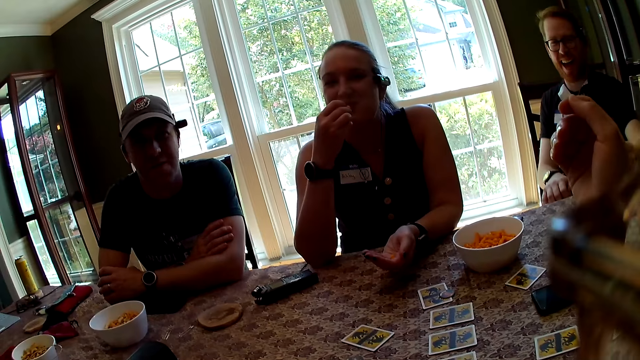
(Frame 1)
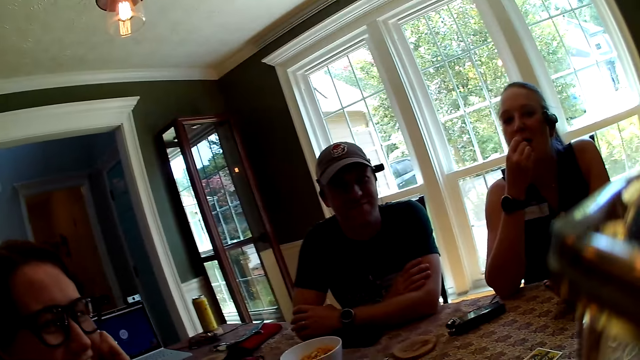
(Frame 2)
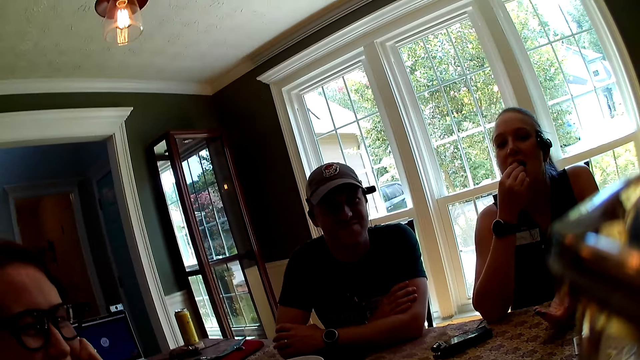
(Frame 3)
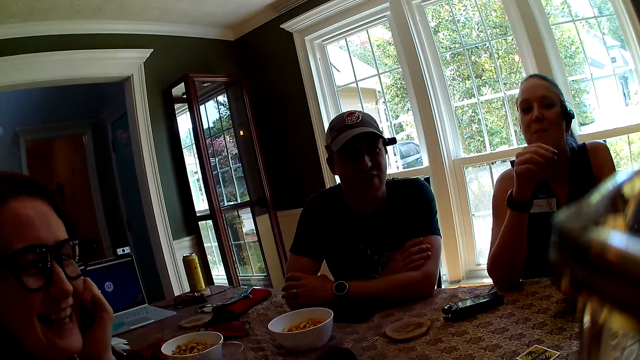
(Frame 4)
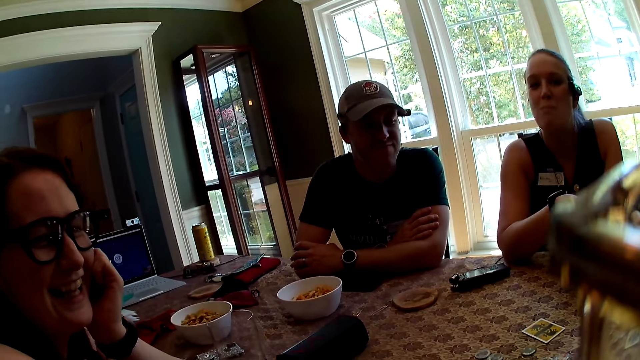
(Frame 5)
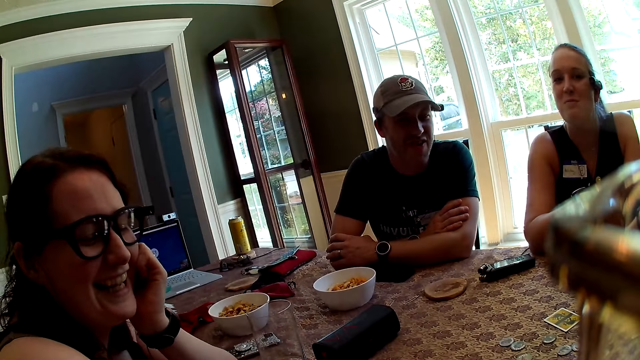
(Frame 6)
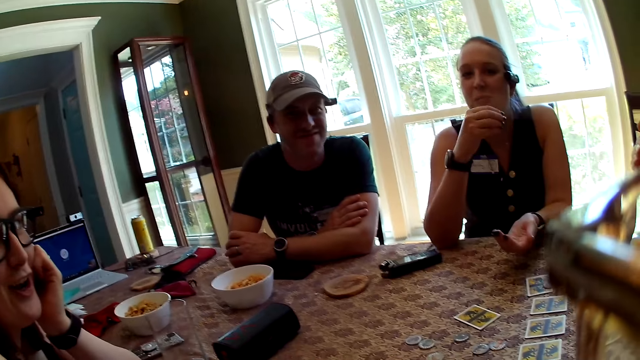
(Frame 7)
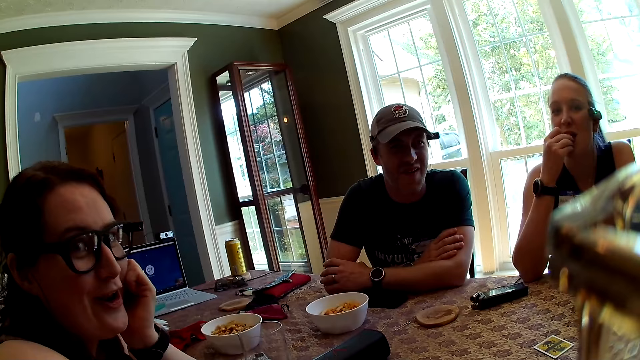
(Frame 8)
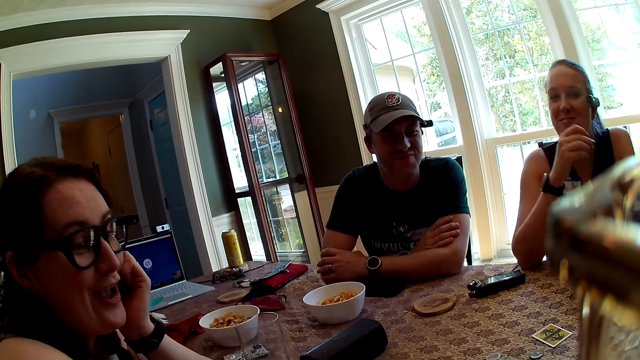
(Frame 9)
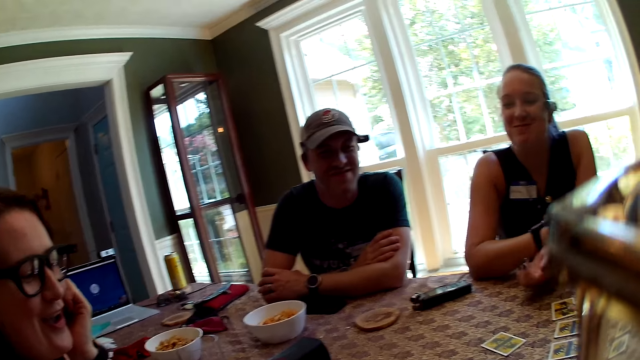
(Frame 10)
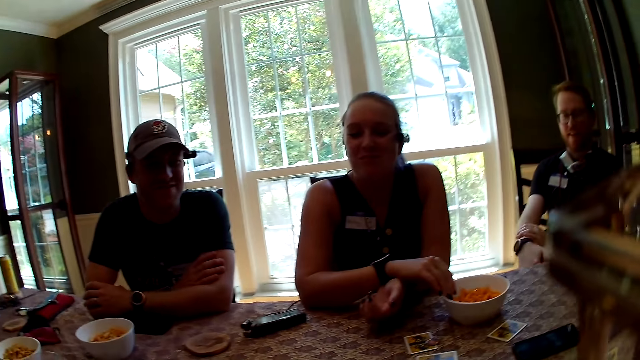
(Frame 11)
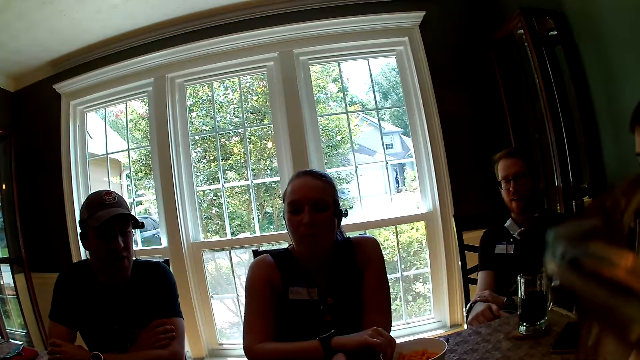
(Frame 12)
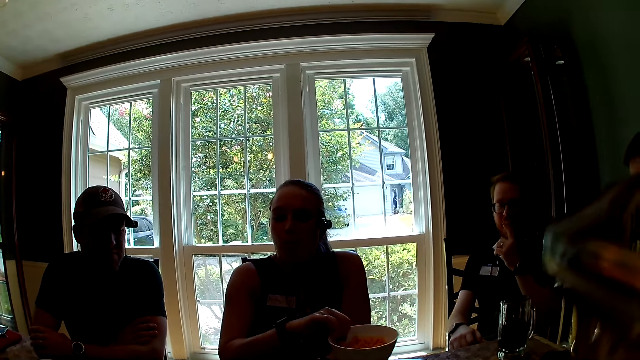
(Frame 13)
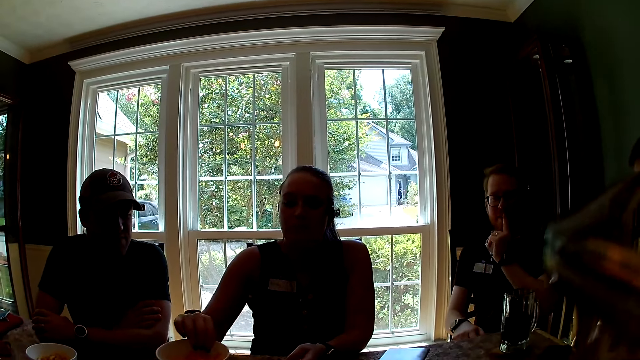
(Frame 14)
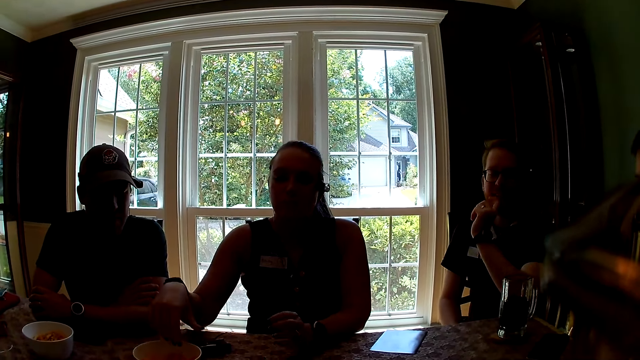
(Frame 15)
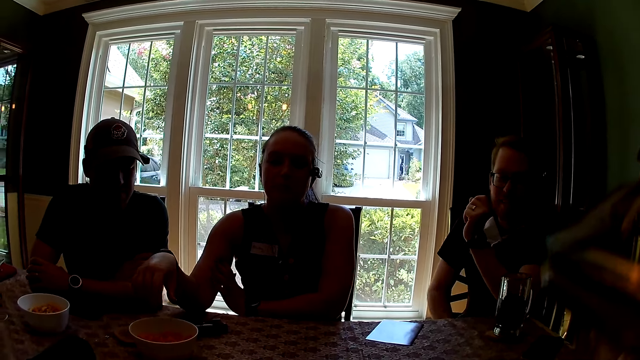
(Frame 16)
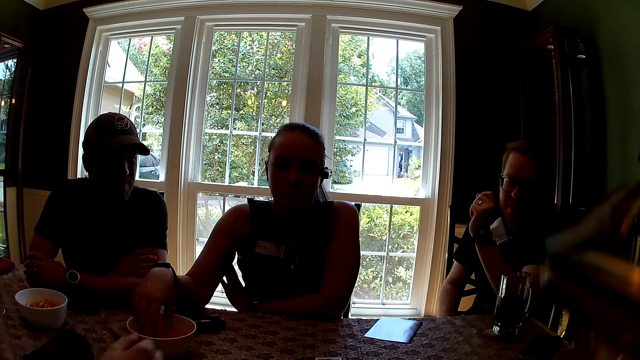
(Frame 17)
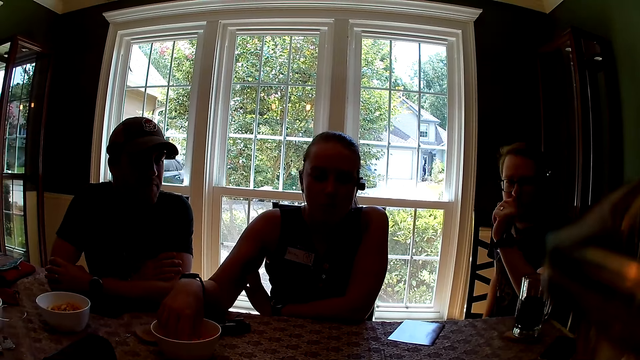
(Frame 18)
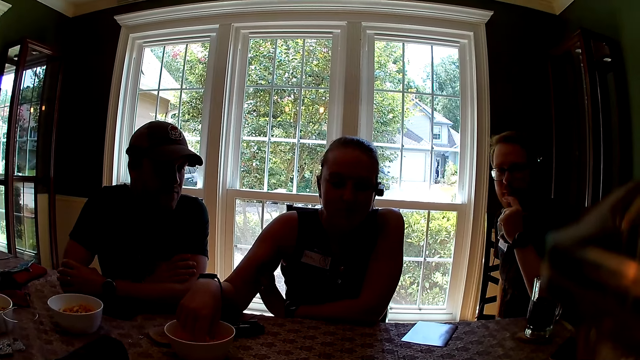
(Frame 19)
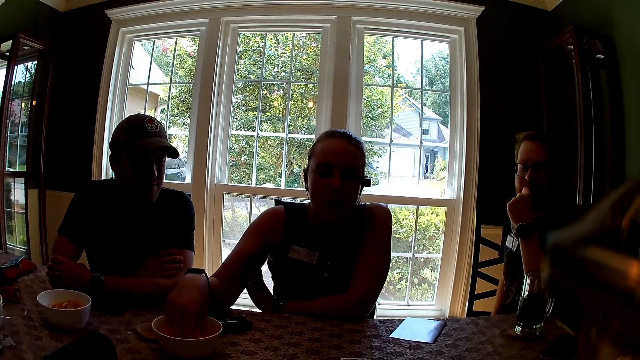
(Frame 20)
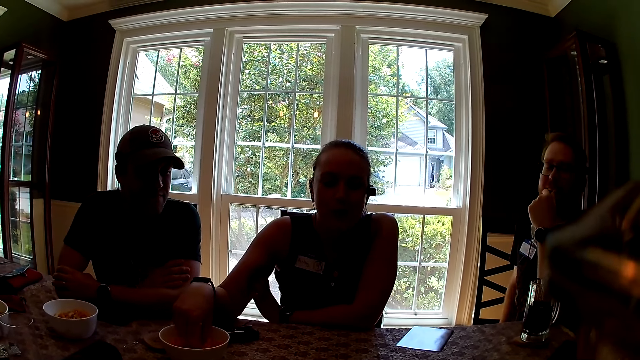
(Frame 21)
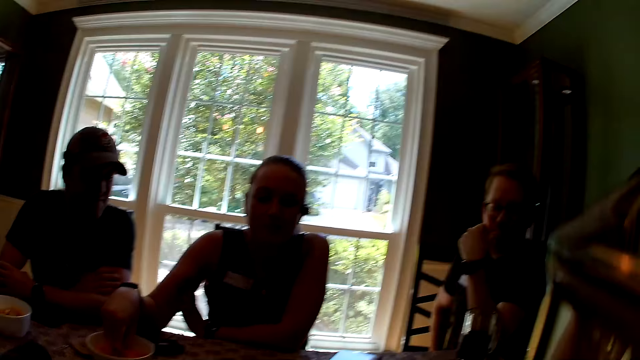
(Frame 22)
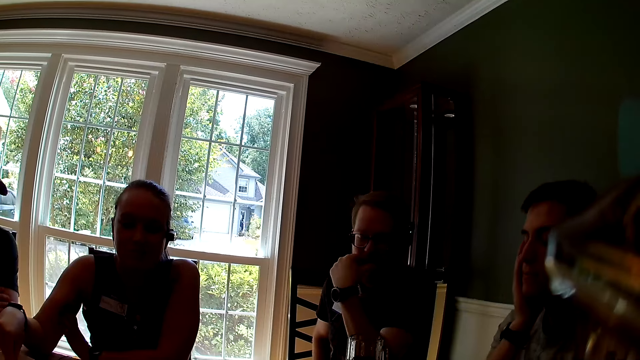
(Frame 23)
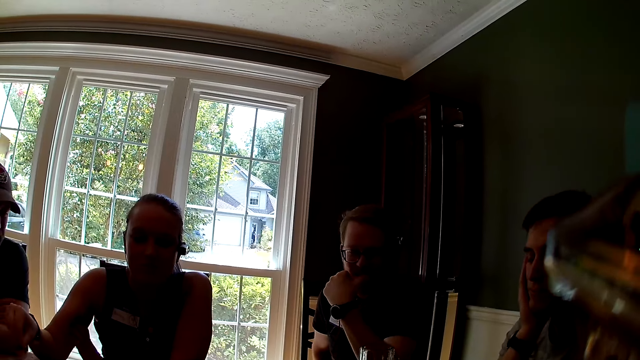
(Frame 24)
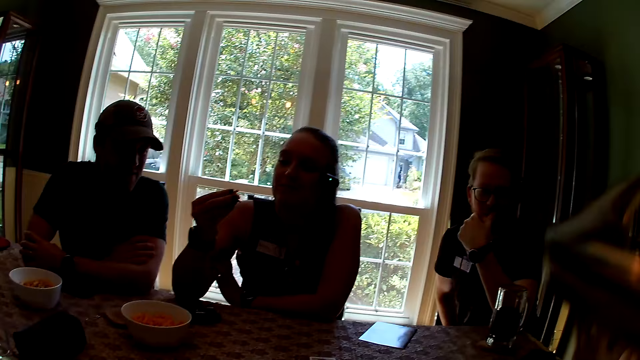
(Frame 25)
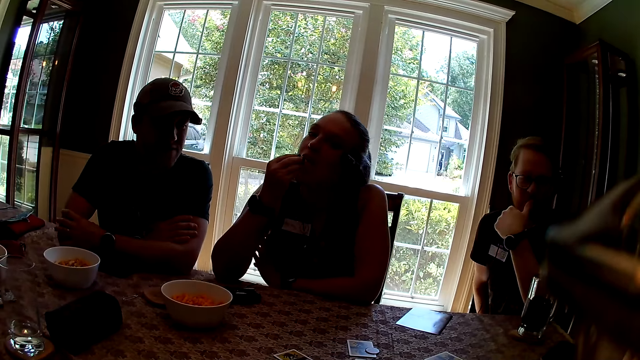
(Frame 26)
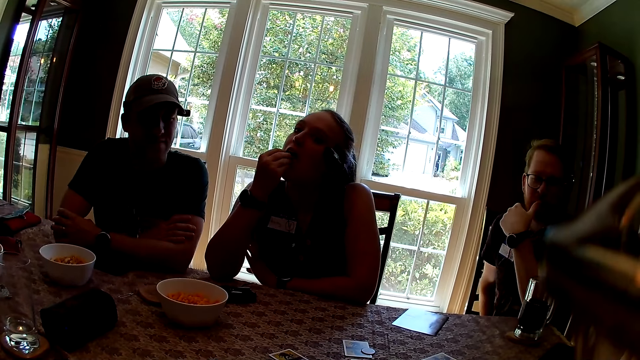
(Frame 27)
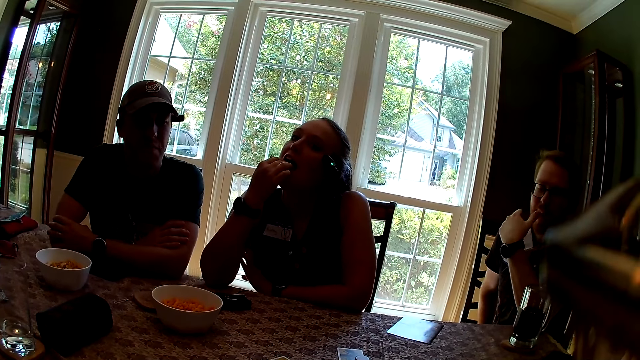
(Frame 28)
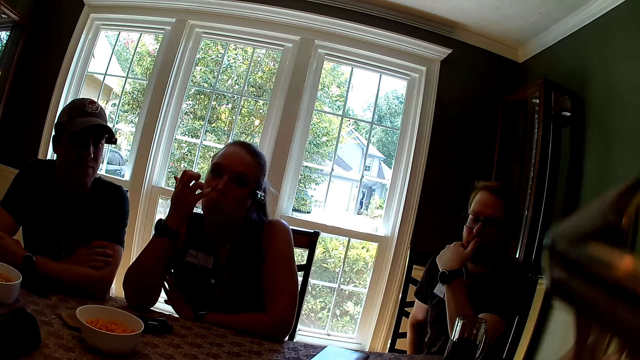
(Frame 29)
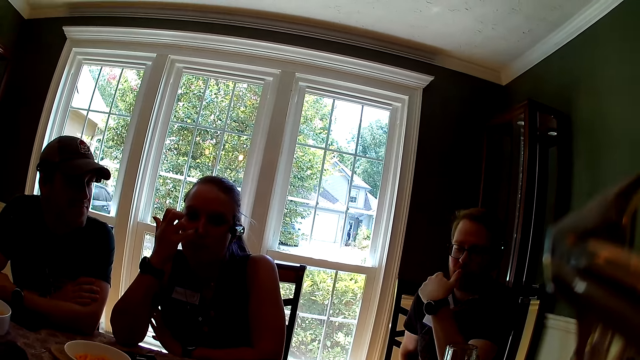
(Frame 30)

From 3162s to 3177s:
The woman eats the snack in her right hand. The man drops the cup of beer on the table with his left hand. The woman picks a snack from her left hand with her right hand. Another woman stares at the camera wearer. The first woman eats the snack in her right hand, places her right hand on the bowl of snacks, and picks the bowl of snacks from the table with her right hand. The man leans on the table. The first woman drops the bowl of snacks on the table with her right hand and picks a snack from the bowl of snacks with her right hand from the table. The camera wearer looks around. The first woman eats the snack in her right hand.

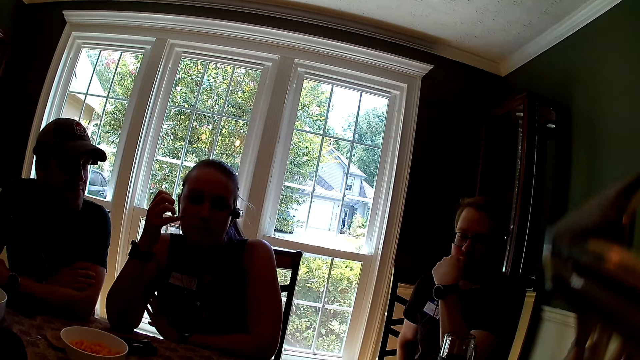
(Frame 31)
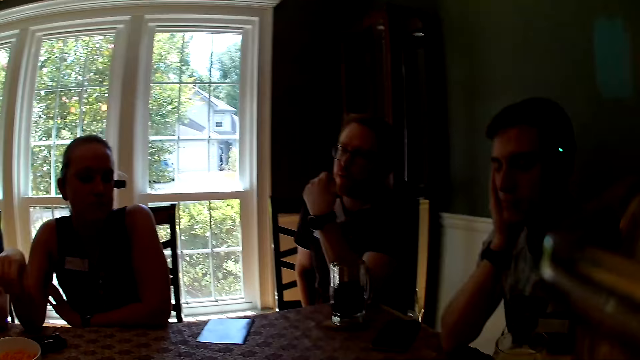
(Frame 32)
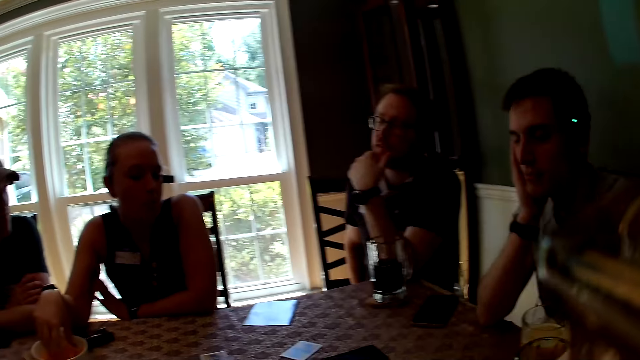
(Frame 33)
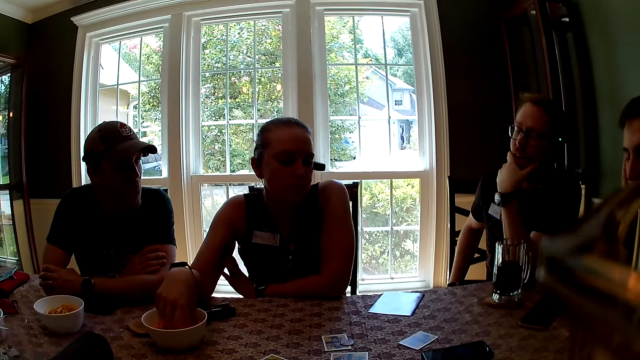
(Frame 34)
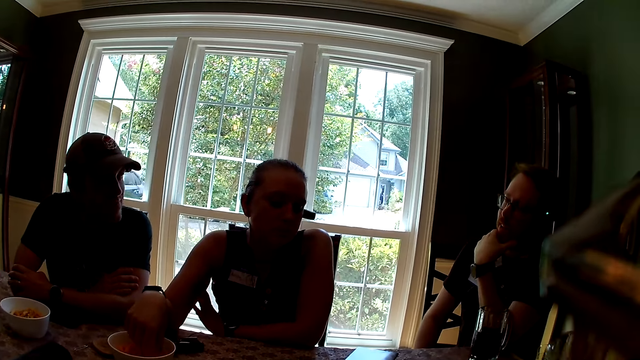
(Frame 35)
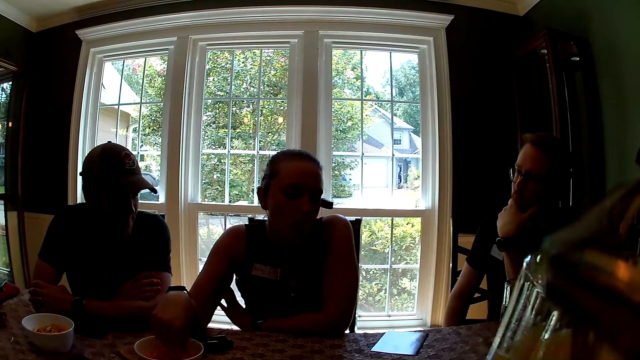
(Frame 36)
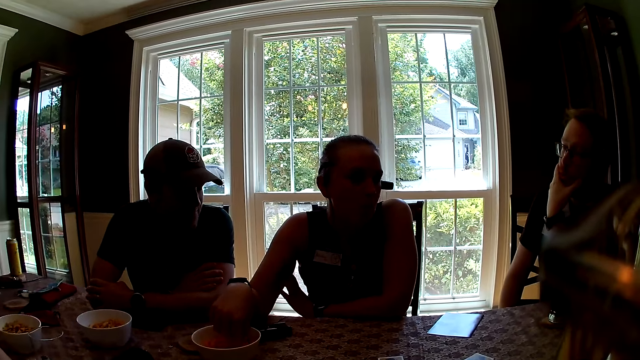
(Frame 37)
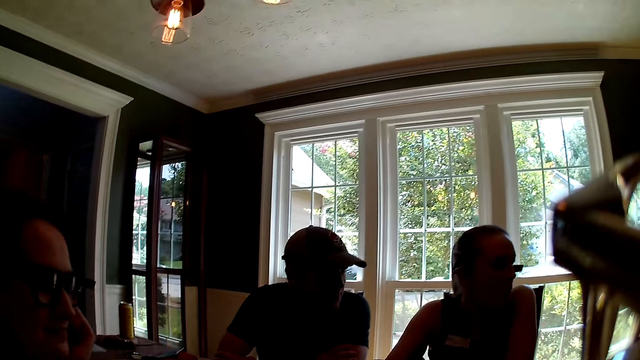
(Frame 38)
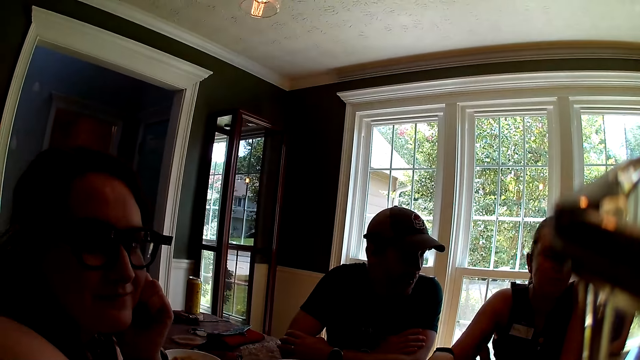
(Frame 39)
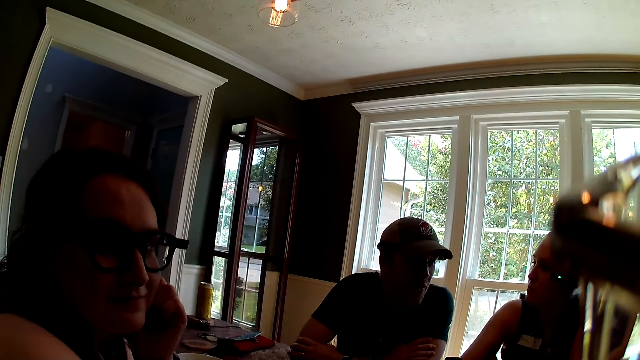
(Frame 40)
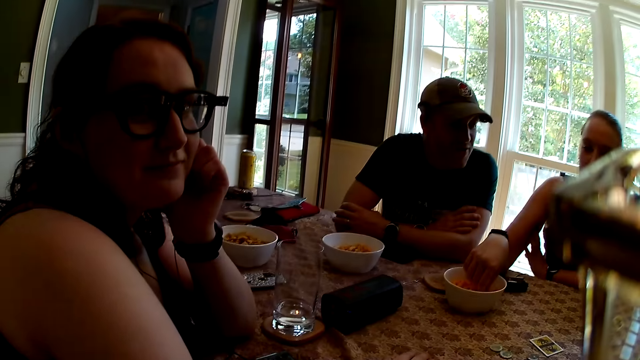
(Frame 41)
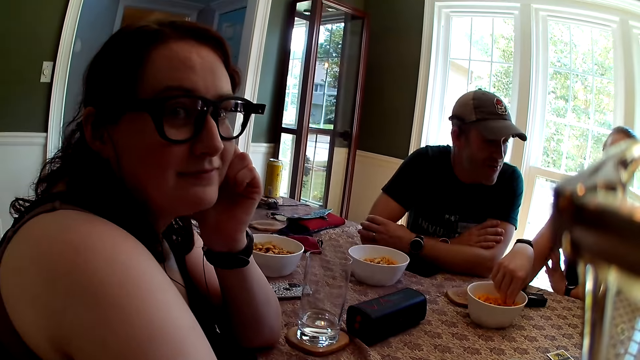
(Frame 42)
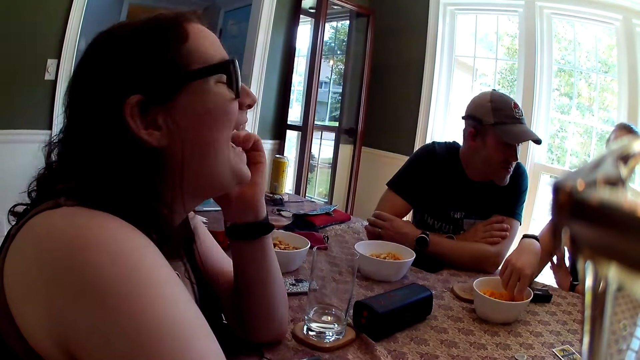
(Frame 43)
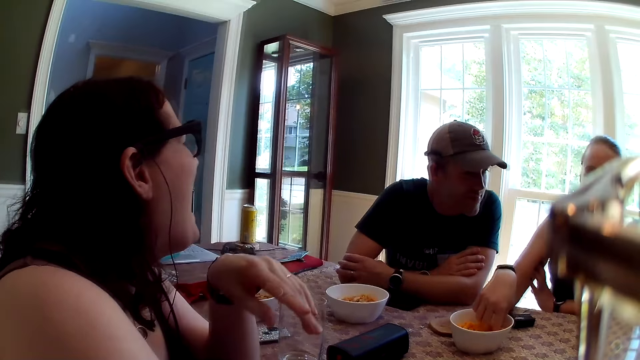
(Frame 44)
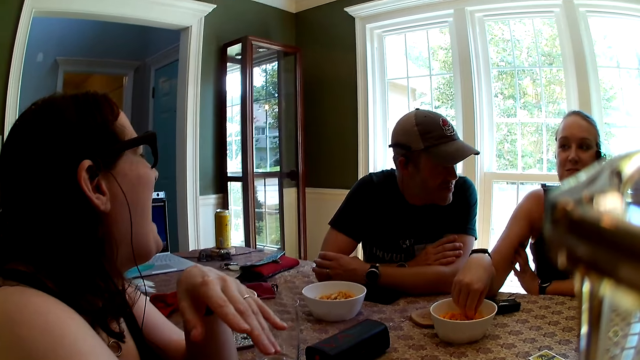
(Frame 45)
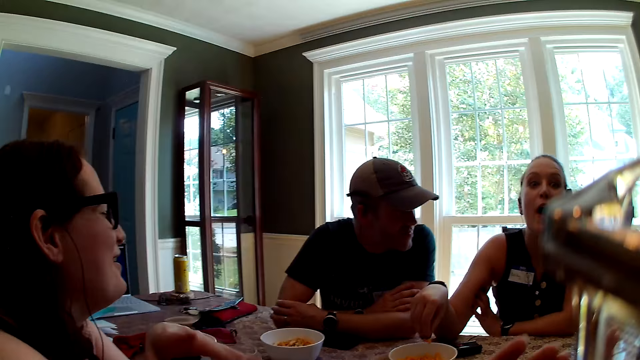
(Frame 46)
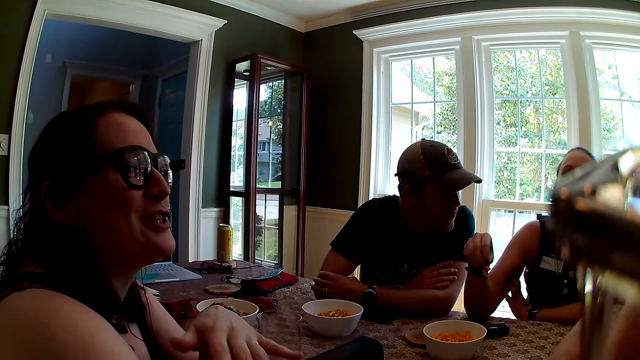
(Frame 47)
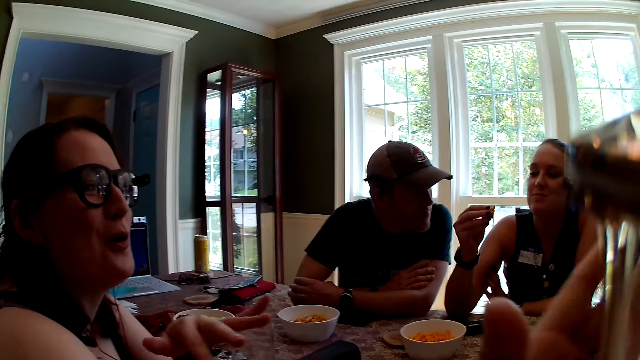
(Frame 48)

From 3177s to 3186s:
The woman puts the bowl of snacks with her right hand from the table. The camera wearer looks around. She holds a cup of beer in her right hand. The woman stares at the camera wearer. She laughs. She picks a snack from the bowl of snacks with her right hand from the table.
